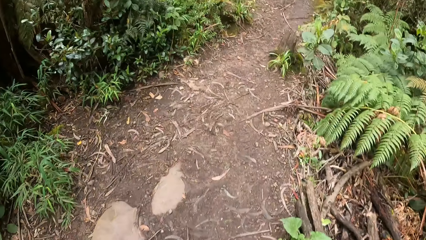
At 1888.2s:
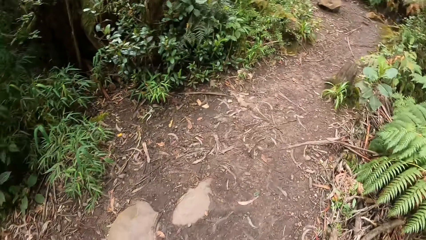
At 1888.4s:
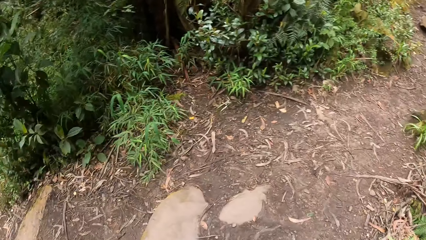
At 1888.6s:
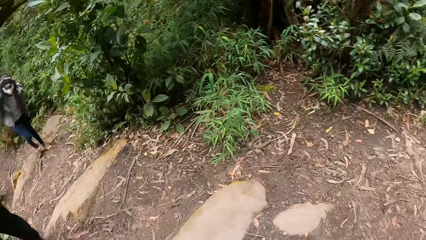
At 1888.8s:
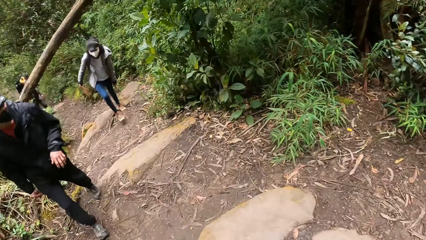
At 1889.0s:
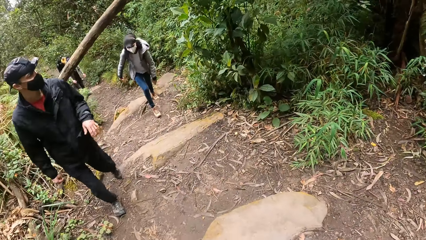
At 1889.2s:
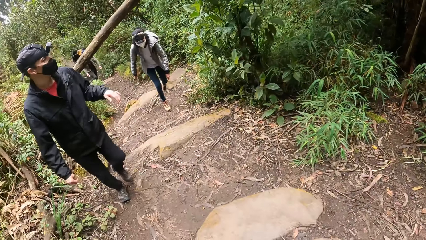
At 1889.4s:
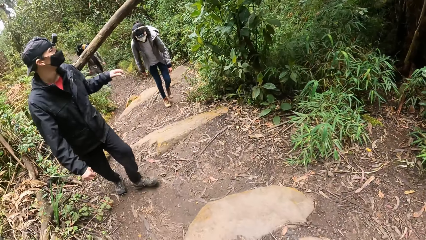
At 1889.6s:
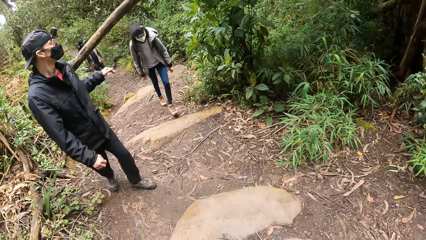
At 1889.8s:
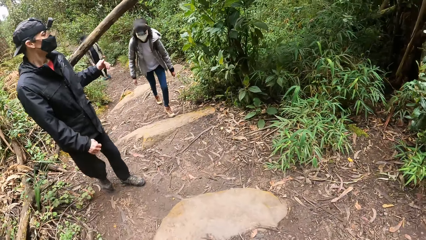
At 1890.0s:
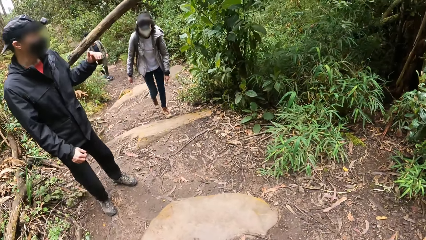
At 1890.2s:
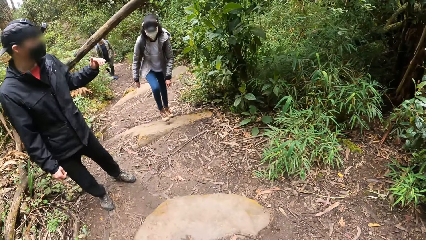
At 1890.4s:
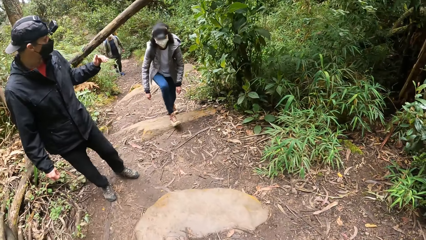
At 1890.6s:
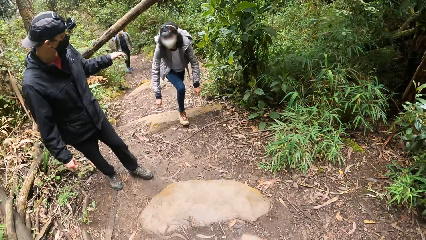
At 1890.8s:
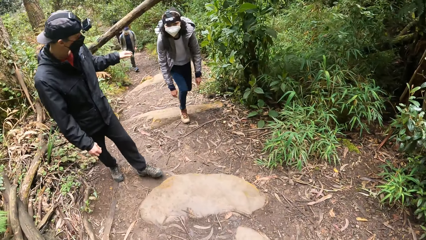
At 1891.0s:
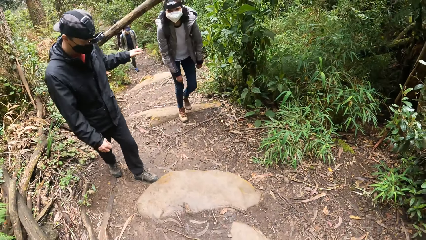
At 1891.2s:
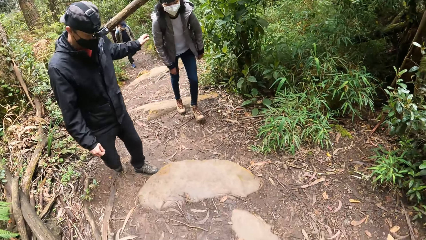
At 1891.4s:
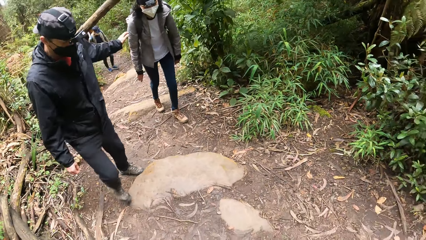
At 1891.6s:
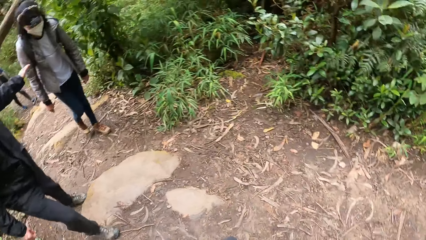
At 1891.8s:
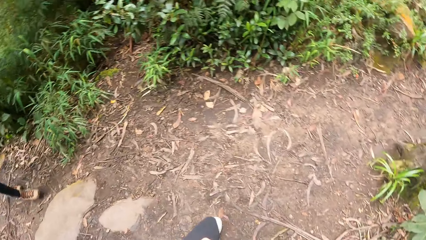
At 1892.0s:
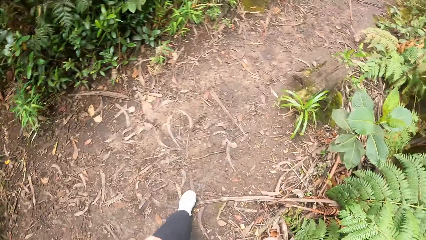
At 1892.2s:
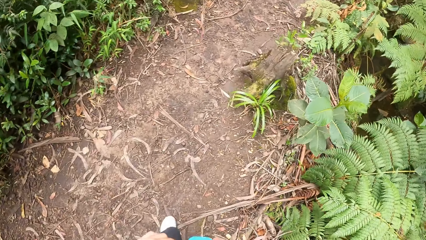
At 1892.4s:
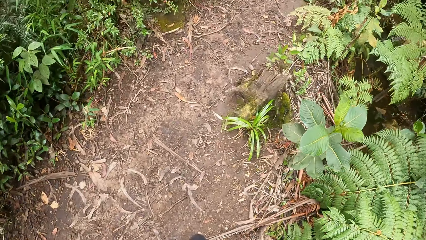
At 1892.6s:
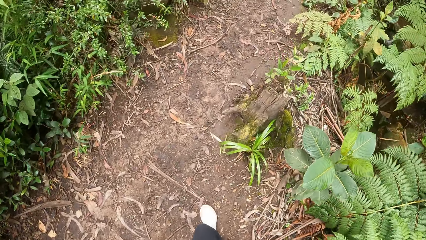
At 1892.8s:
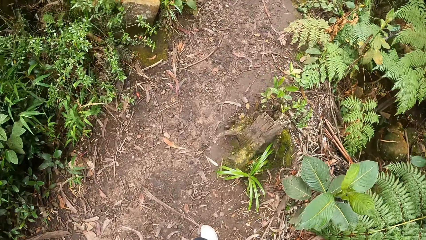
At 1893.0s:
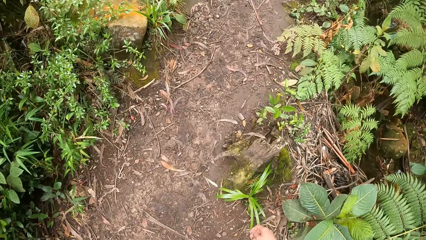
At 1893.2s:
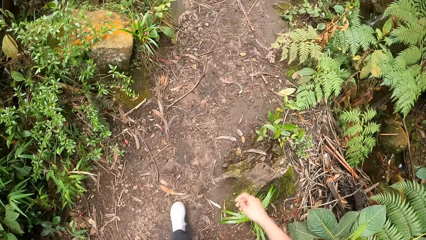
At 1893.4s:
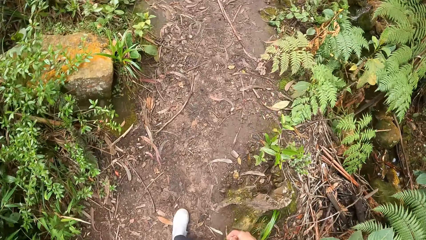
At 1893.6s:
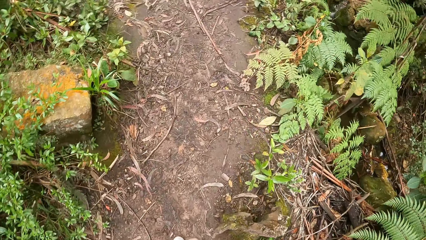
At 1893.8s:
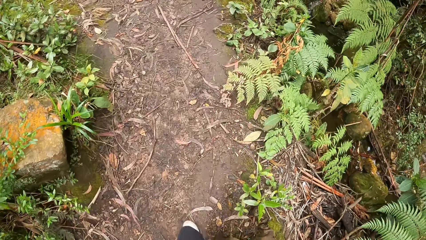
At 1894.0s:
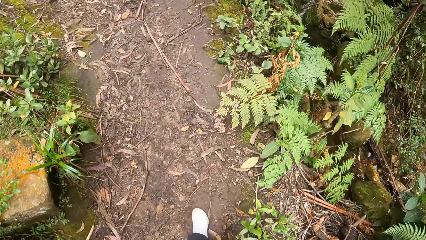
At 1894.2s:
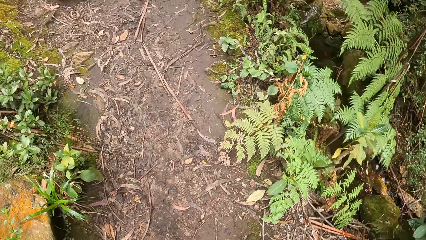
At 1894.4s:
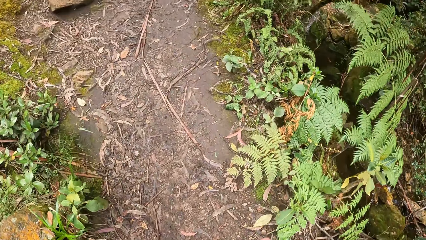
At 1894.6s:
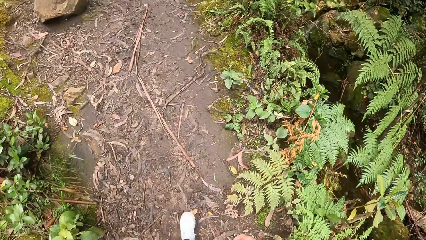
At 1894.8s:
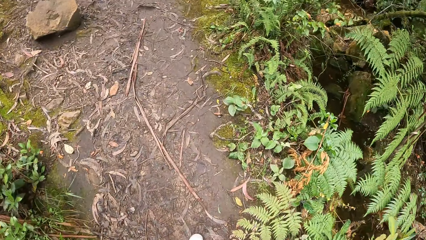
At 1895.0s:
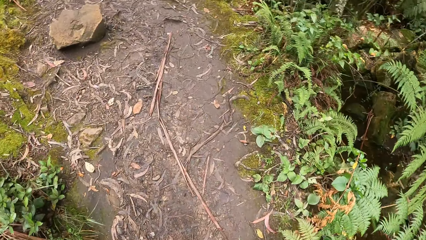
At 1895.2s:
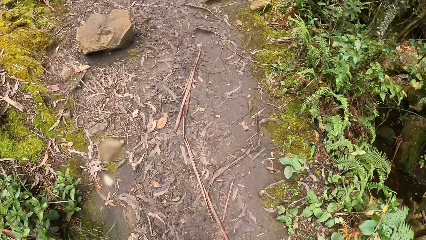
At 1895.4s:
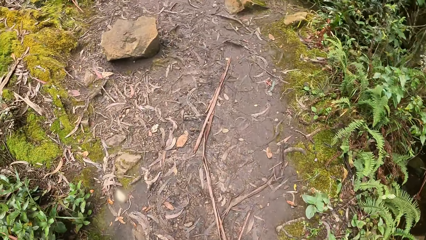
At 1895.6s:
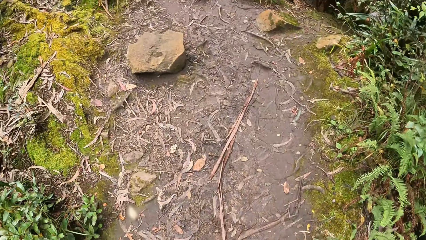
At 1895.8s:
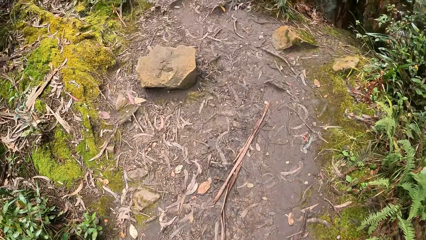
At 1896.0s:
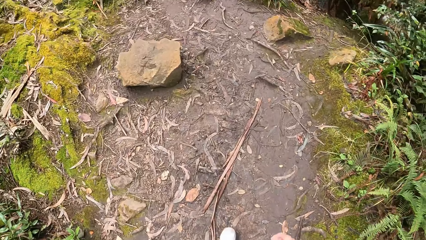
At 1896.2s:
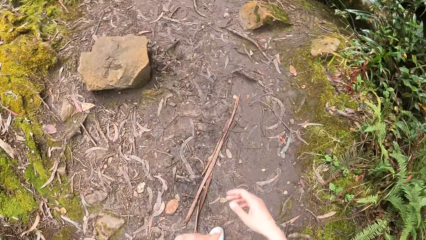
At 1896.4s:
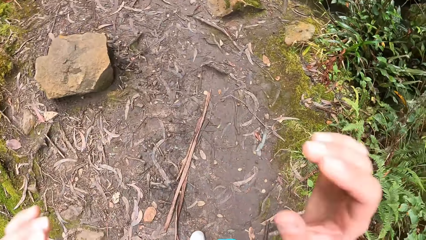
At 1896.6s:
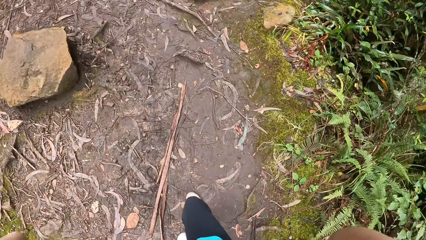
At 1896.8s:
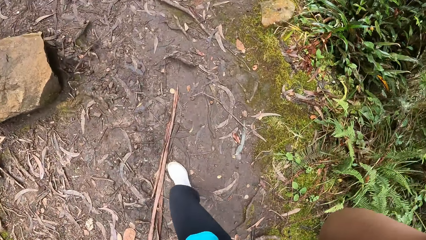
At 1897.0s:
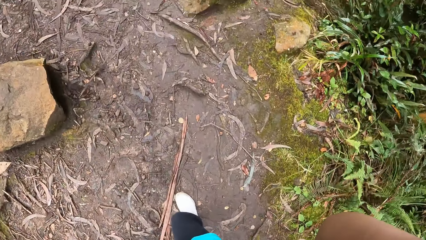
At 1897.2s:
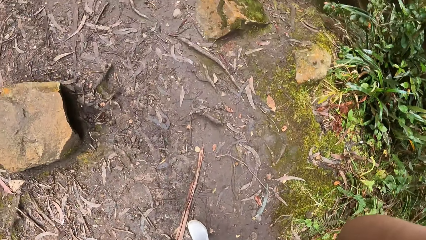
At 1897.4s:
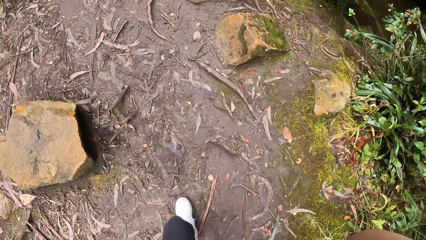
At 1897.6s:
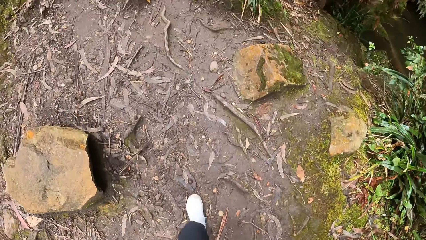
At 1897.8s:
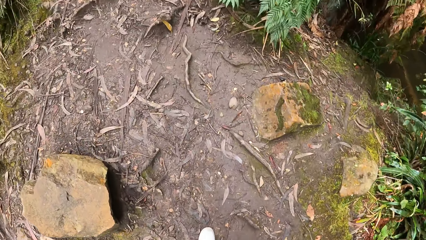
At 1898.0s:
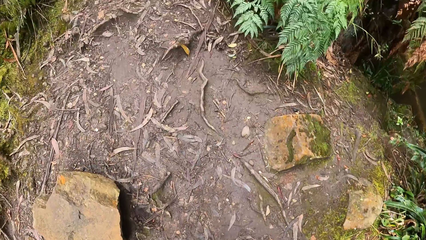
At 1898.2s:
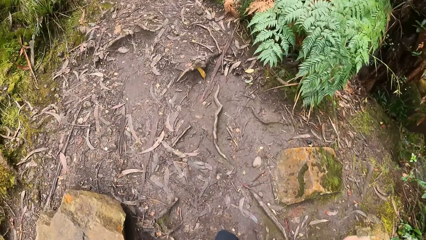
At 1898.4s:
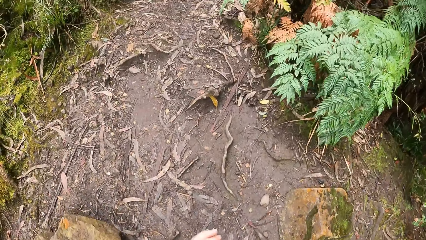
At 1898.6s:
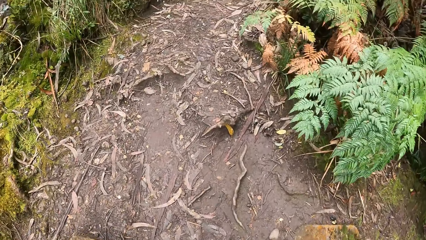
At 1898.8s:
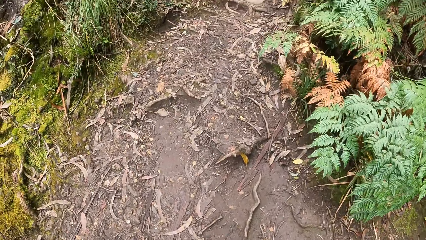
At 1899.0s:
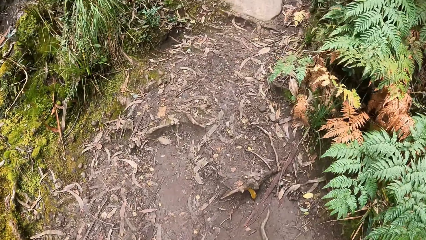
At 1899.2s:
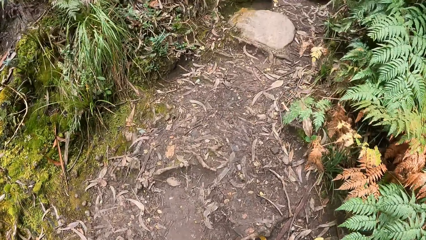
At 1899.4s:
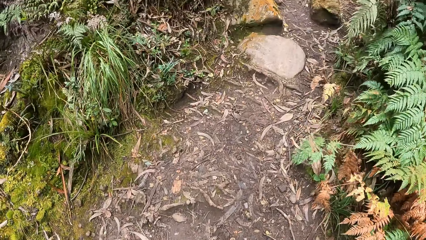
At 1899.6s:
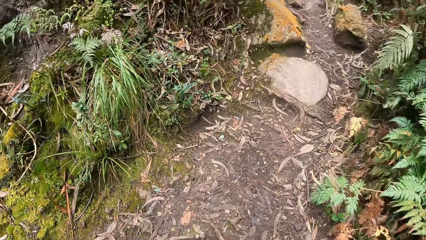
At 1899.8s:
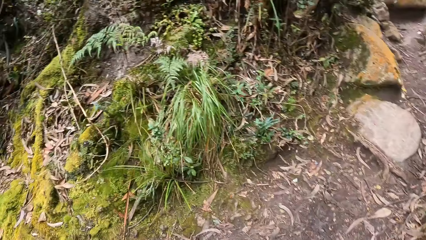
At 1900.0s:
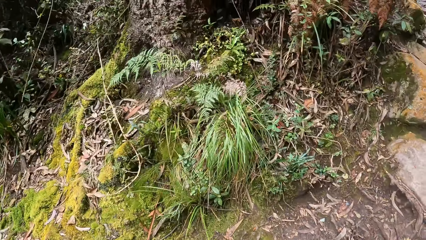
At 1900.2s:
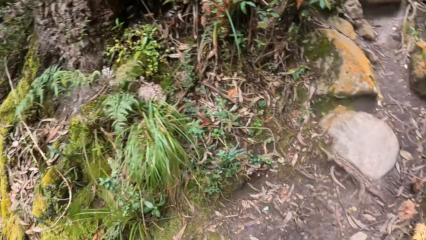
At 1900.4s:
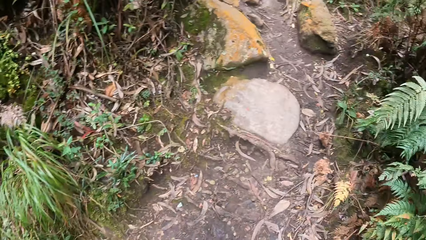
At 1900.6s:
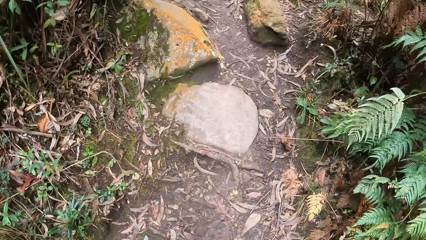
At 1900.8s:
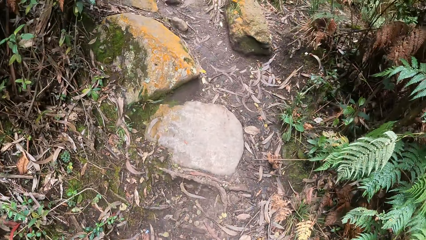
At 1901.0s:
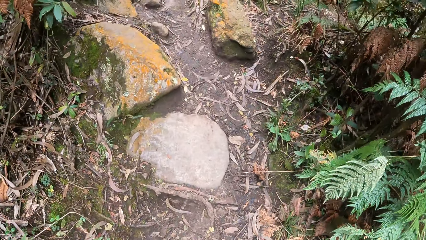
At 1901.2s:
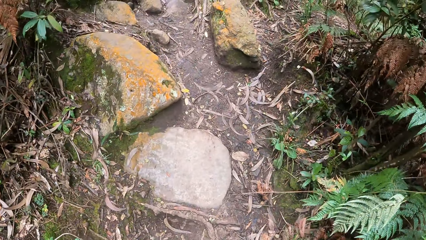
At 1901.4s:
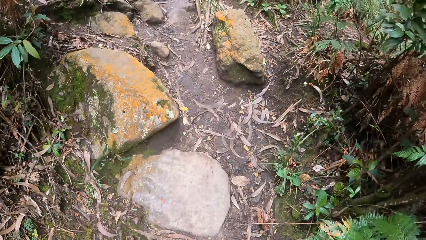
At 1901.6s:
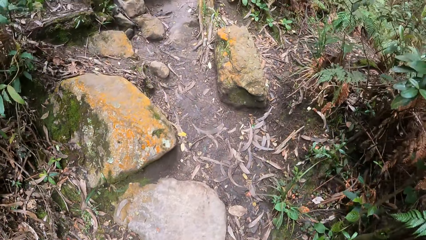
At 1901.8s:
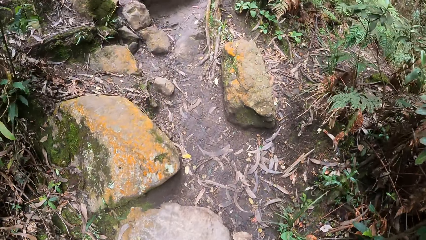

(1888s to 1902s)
A man walks in the forest with the group of people. The camera wearer looks behind. Another man interacts with a lady. The camera wearer walks along a path and adjusts the camera.

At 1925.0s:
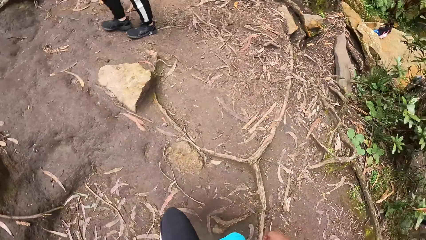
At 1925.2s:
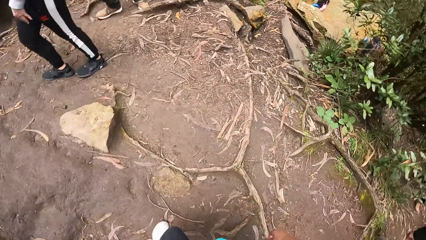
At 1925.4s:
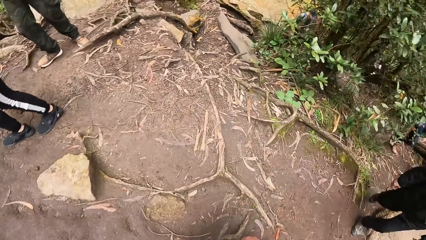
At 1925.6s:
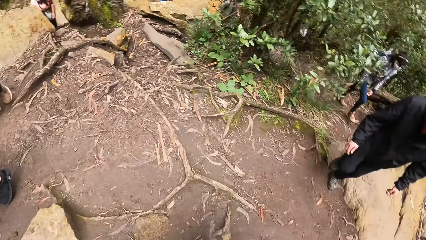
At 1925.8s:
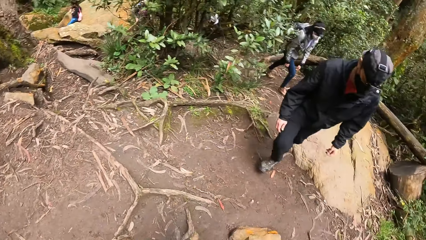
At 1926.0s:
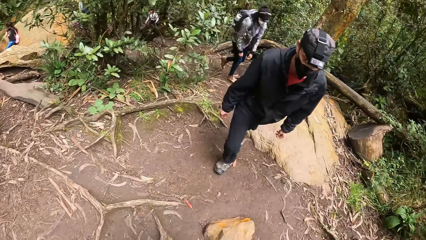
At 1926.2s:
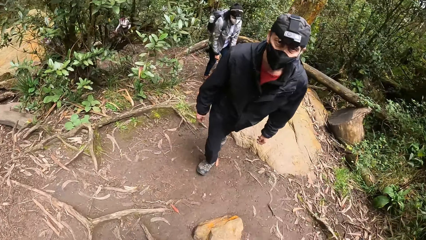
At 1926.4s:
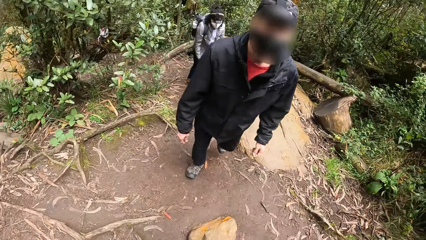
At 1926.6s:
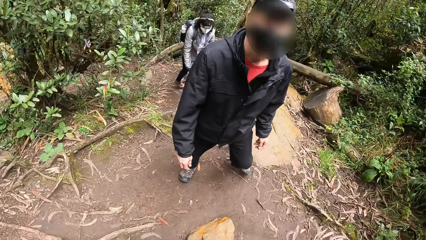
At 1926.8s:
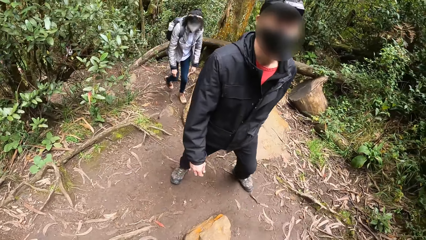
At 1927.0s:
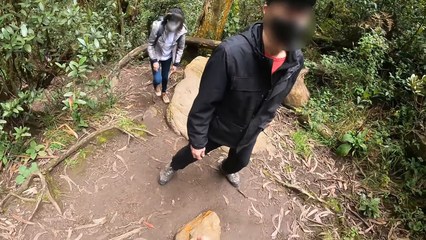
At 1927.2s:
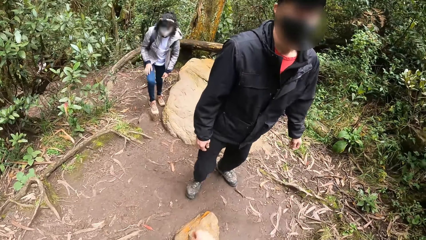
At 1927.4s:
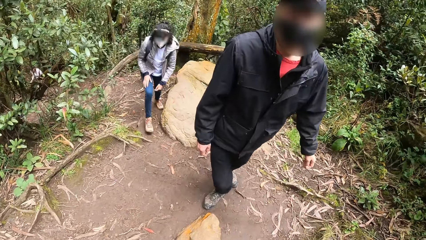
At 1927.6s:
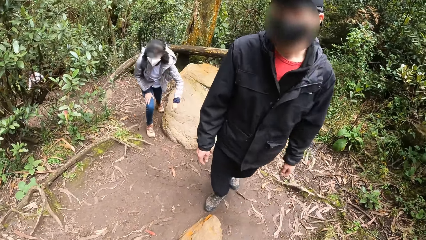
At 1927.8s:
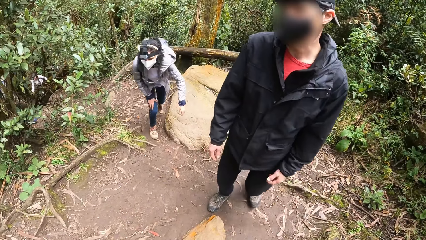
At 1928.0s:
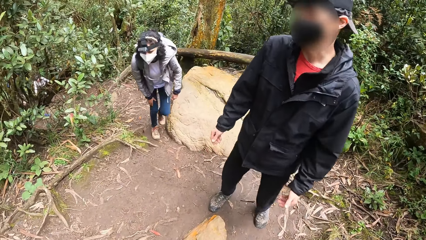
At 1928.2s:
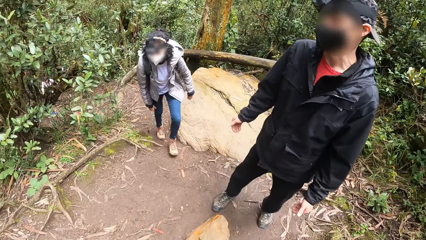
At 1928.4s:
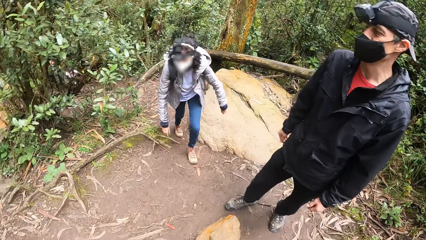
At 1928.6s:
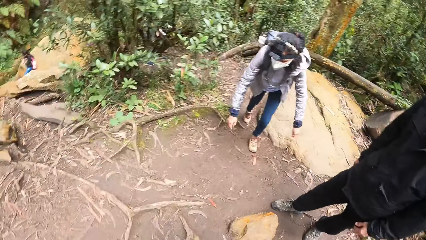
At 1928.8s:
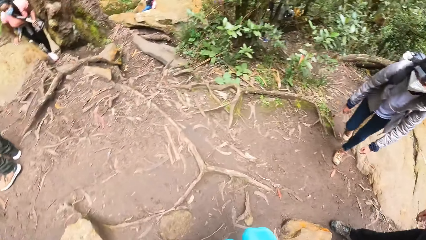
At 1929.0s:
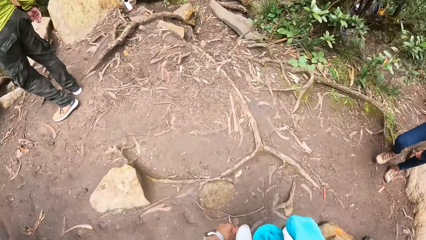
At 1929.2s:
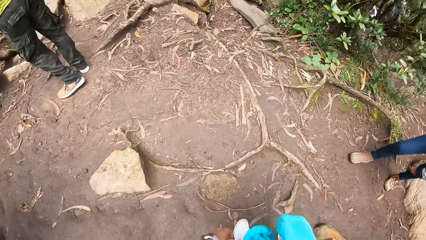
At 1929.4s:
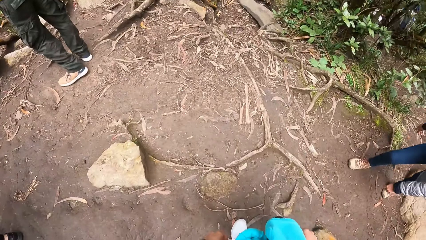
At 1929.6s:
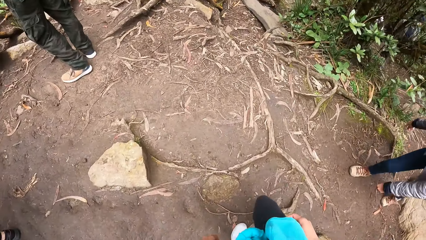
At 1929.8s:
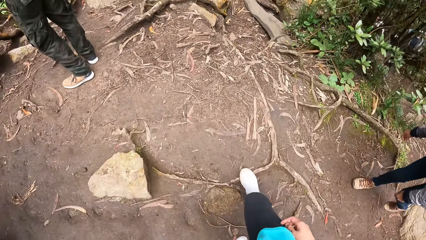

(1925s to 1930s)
The camera wearer stares at a man.
